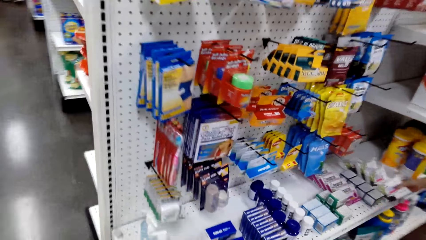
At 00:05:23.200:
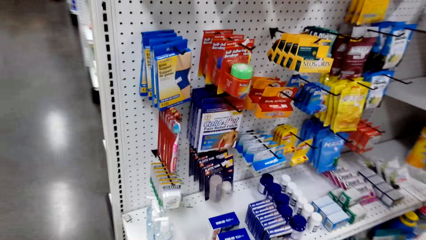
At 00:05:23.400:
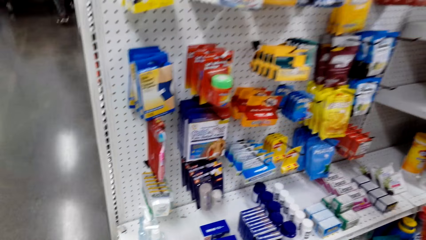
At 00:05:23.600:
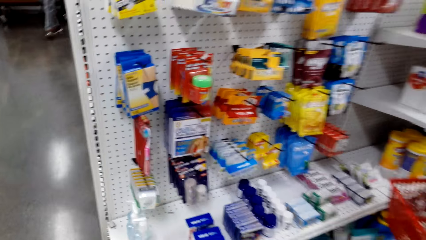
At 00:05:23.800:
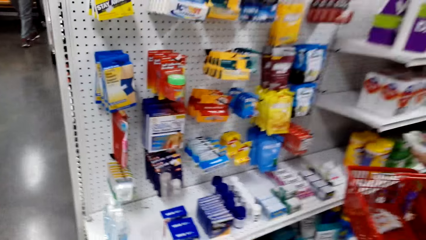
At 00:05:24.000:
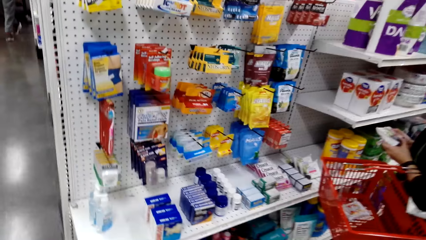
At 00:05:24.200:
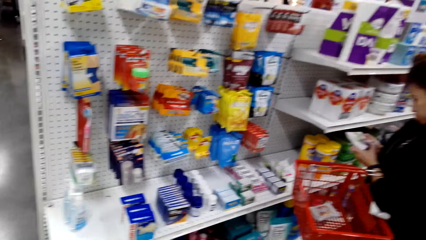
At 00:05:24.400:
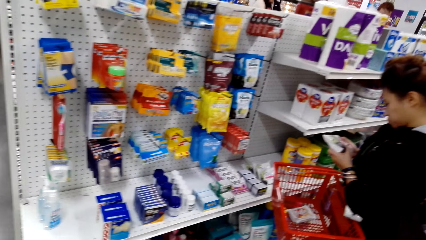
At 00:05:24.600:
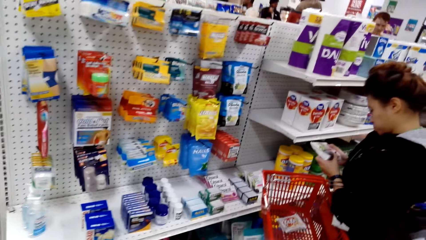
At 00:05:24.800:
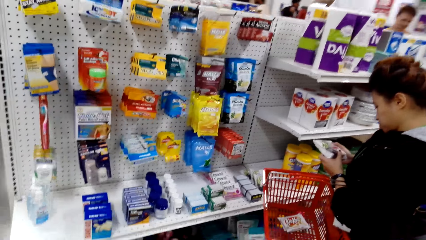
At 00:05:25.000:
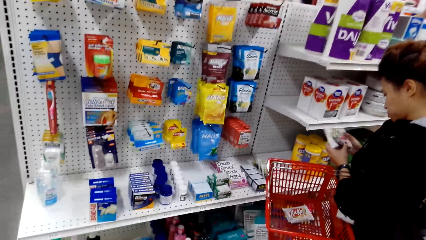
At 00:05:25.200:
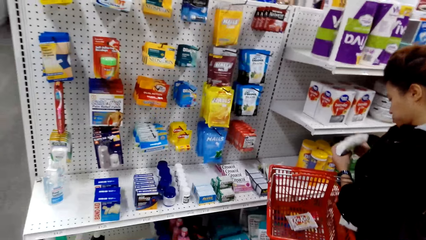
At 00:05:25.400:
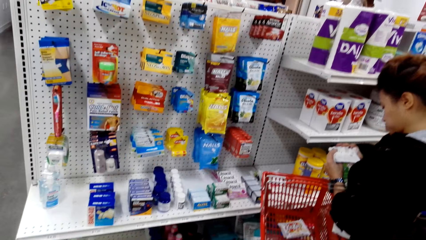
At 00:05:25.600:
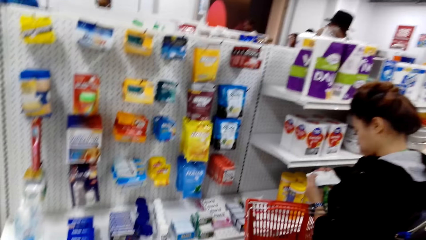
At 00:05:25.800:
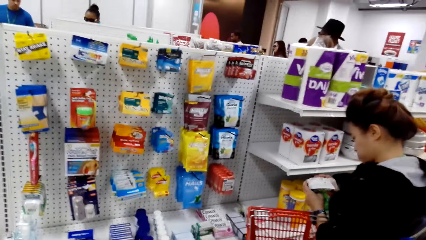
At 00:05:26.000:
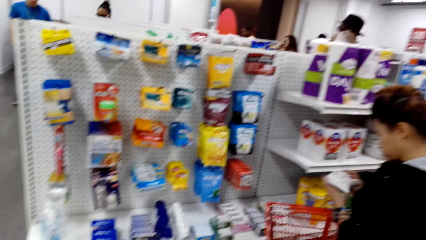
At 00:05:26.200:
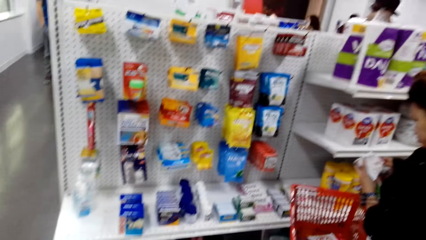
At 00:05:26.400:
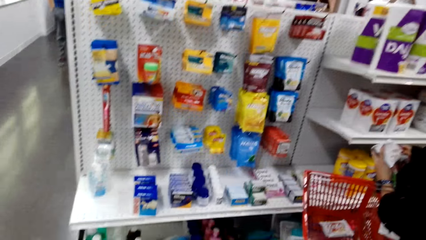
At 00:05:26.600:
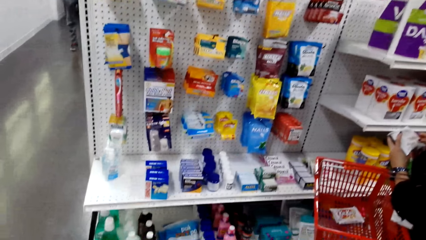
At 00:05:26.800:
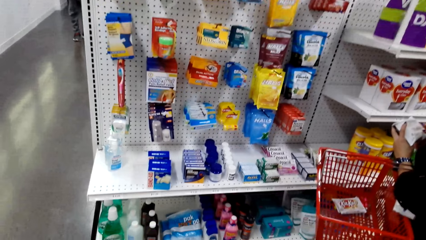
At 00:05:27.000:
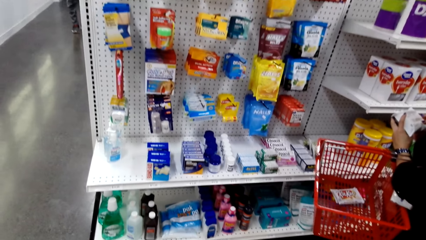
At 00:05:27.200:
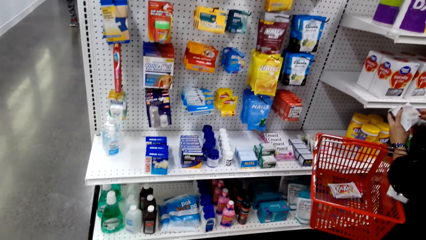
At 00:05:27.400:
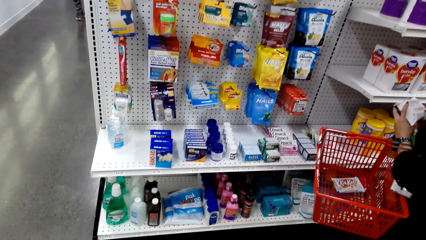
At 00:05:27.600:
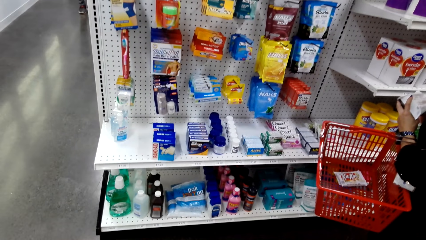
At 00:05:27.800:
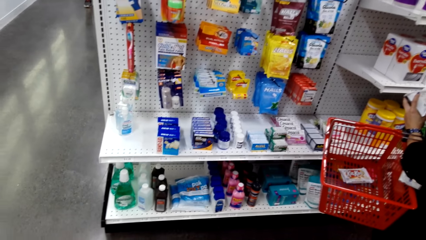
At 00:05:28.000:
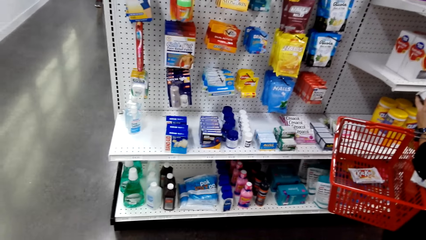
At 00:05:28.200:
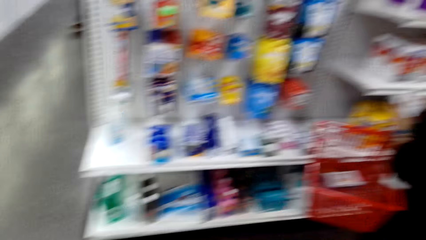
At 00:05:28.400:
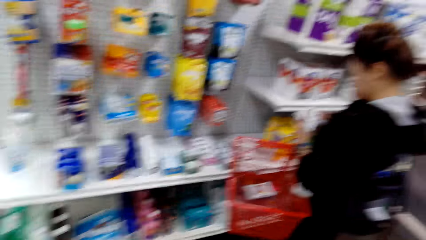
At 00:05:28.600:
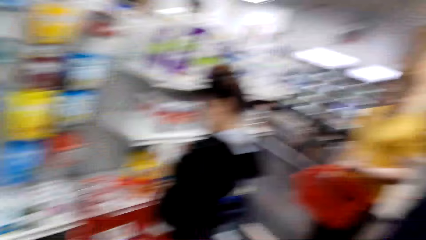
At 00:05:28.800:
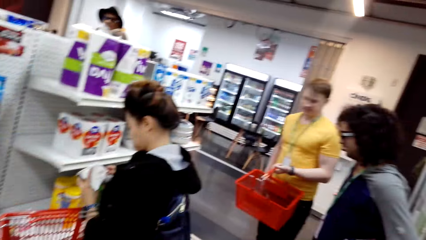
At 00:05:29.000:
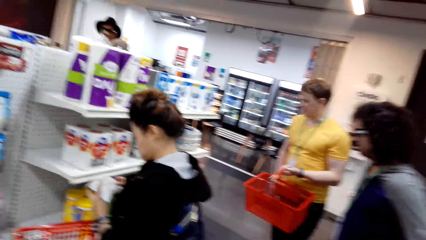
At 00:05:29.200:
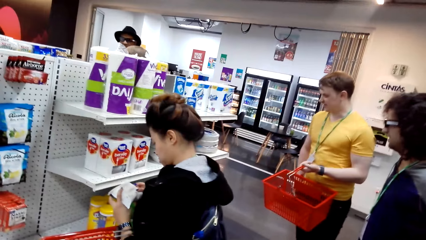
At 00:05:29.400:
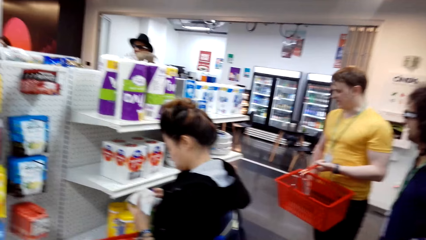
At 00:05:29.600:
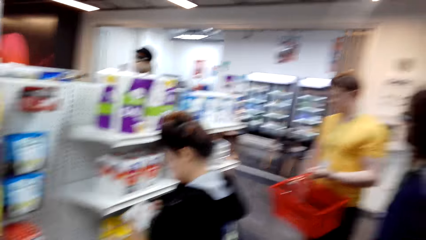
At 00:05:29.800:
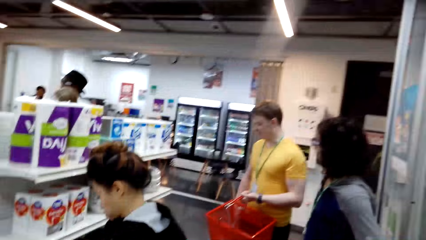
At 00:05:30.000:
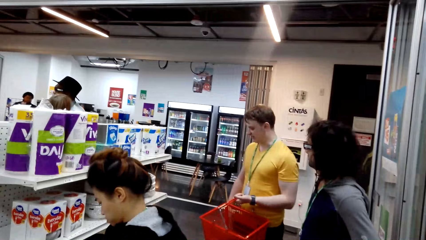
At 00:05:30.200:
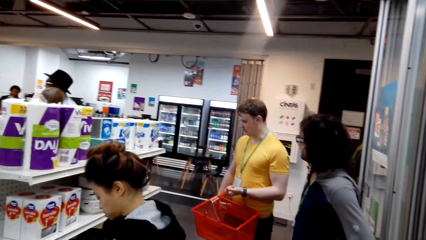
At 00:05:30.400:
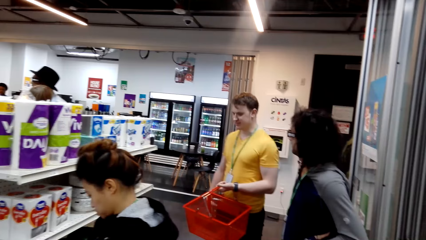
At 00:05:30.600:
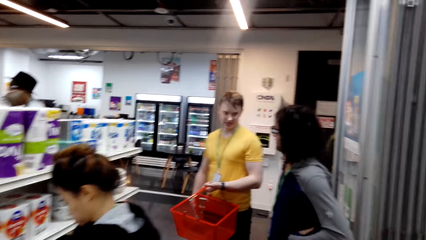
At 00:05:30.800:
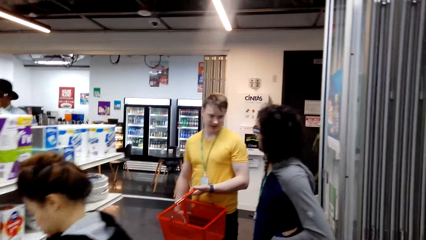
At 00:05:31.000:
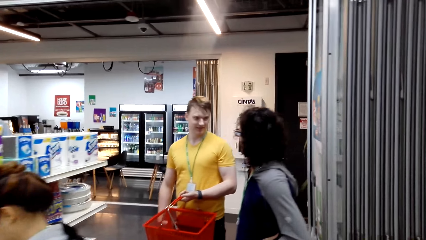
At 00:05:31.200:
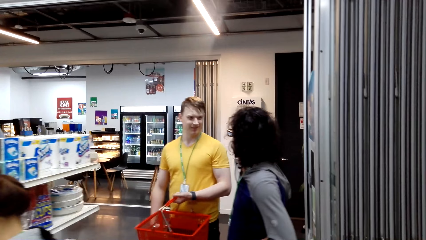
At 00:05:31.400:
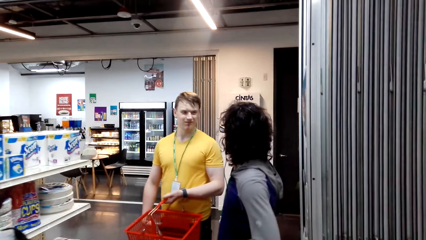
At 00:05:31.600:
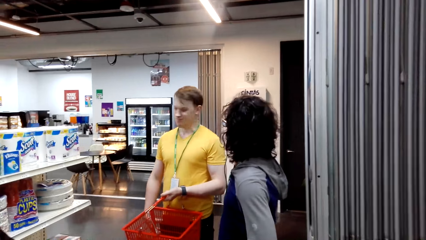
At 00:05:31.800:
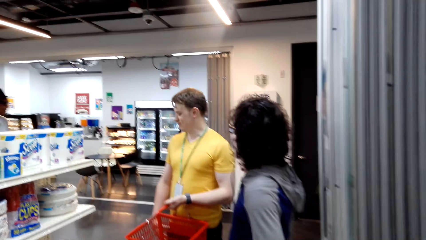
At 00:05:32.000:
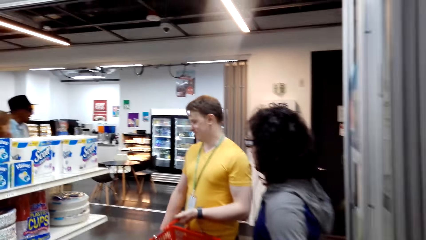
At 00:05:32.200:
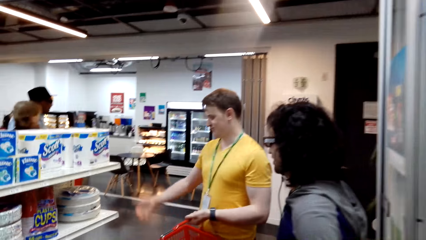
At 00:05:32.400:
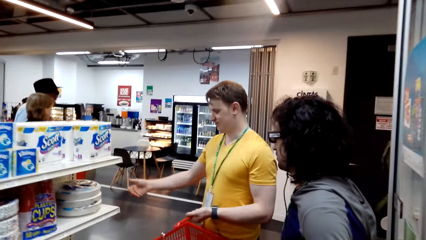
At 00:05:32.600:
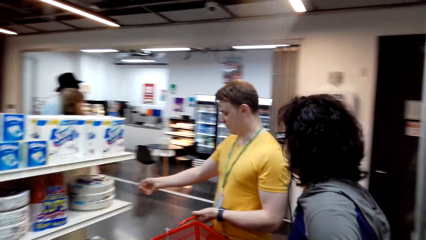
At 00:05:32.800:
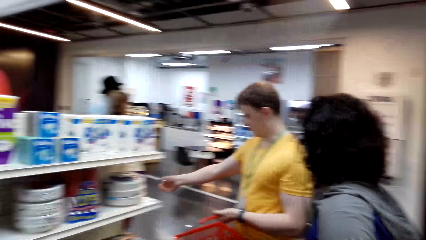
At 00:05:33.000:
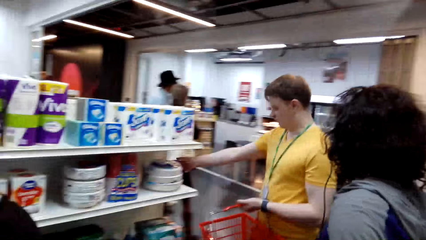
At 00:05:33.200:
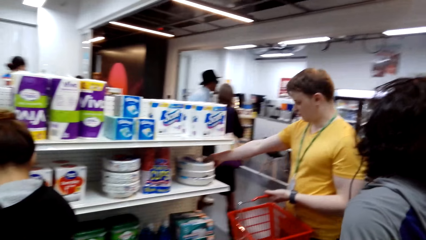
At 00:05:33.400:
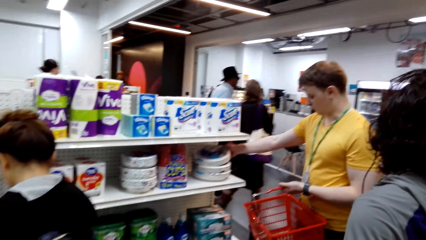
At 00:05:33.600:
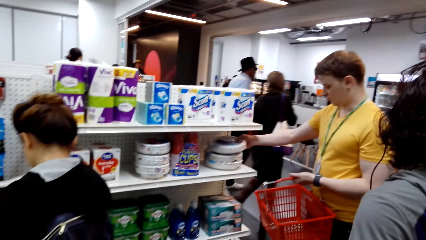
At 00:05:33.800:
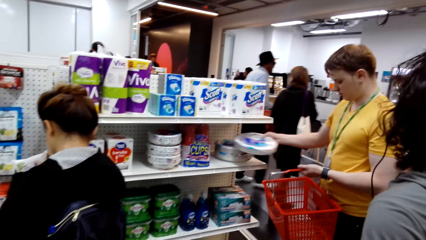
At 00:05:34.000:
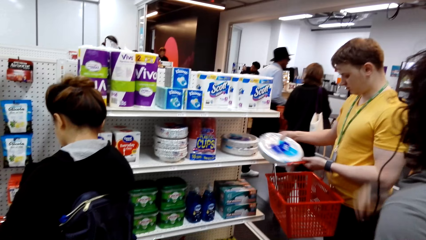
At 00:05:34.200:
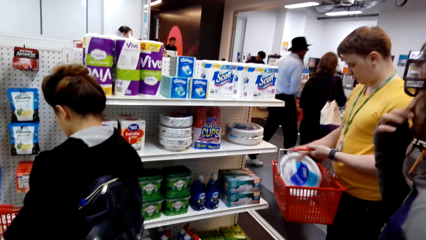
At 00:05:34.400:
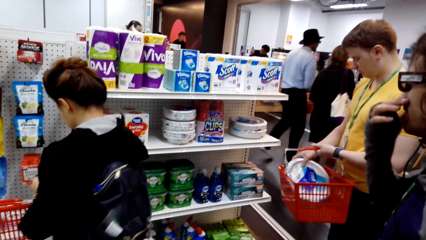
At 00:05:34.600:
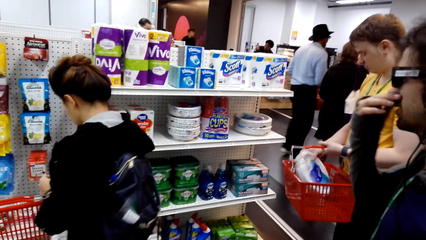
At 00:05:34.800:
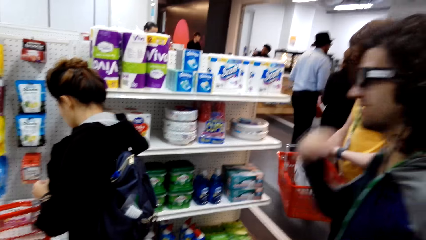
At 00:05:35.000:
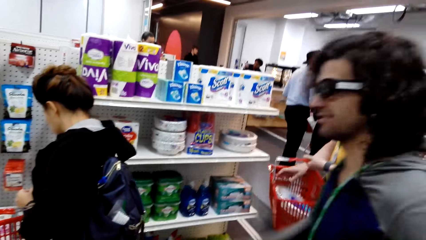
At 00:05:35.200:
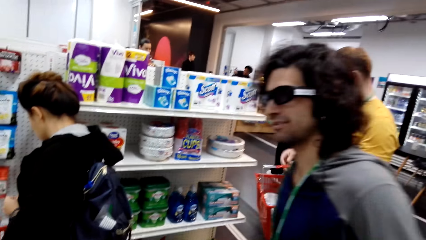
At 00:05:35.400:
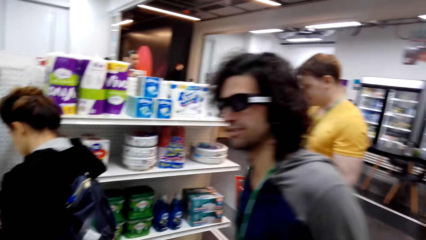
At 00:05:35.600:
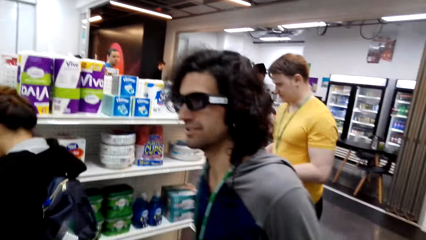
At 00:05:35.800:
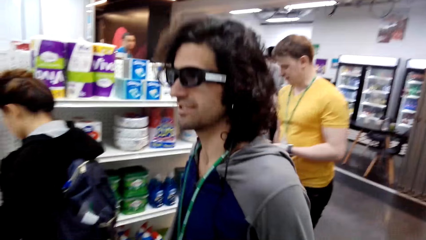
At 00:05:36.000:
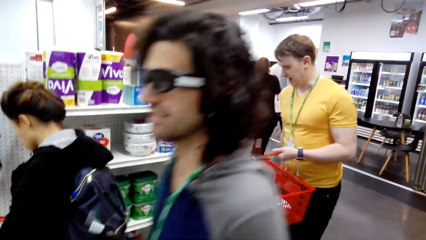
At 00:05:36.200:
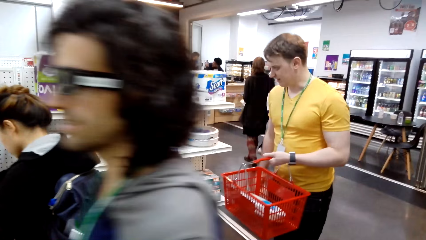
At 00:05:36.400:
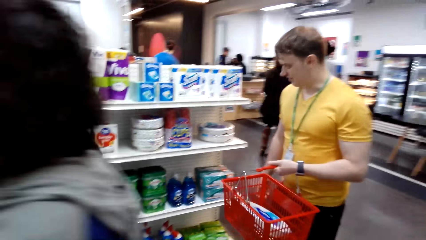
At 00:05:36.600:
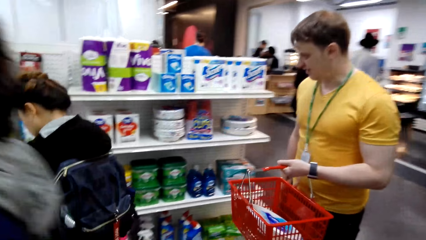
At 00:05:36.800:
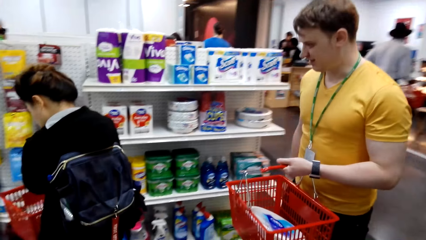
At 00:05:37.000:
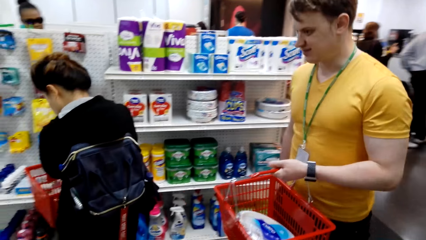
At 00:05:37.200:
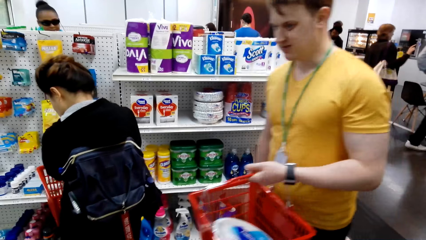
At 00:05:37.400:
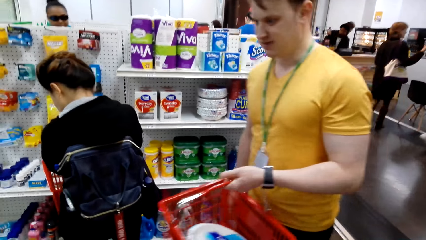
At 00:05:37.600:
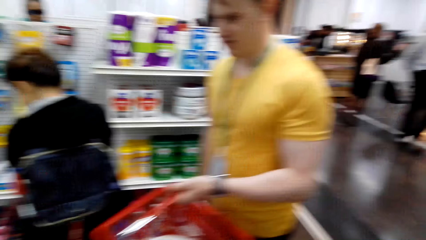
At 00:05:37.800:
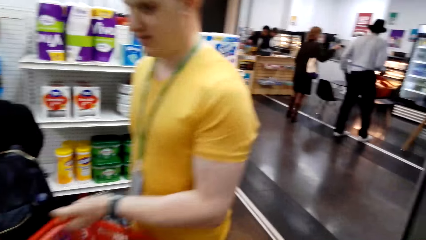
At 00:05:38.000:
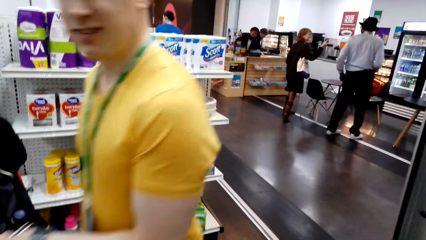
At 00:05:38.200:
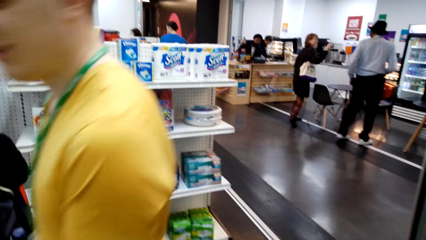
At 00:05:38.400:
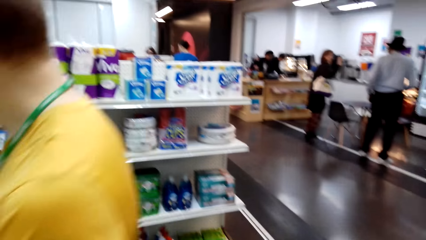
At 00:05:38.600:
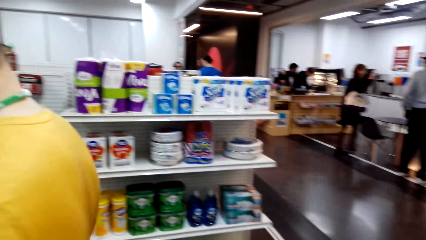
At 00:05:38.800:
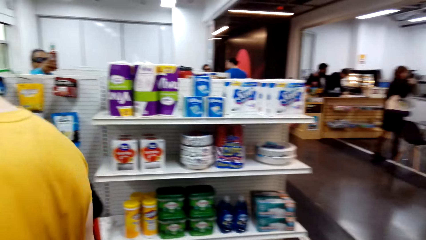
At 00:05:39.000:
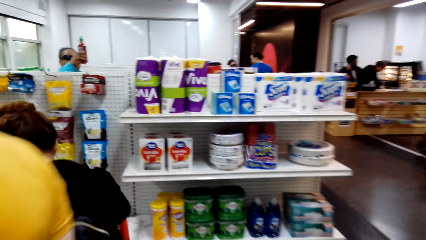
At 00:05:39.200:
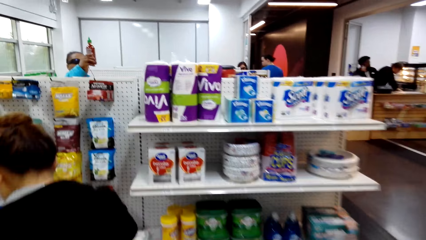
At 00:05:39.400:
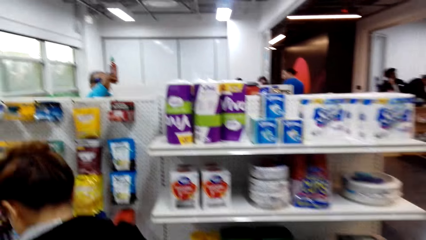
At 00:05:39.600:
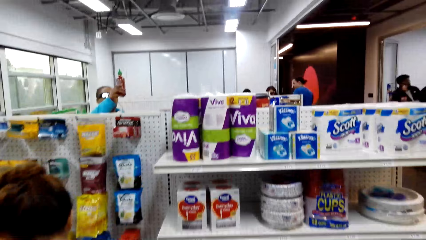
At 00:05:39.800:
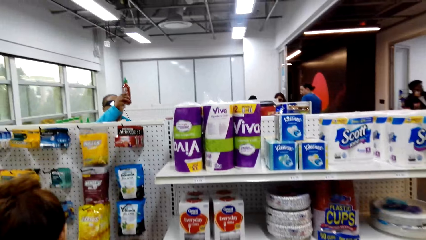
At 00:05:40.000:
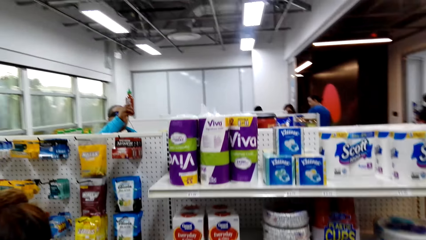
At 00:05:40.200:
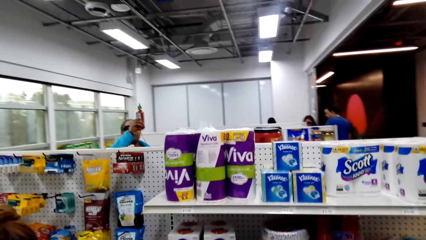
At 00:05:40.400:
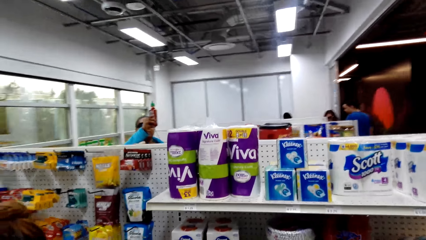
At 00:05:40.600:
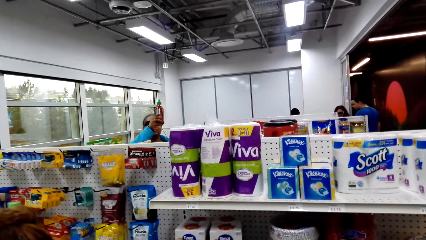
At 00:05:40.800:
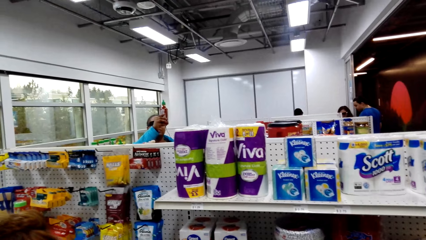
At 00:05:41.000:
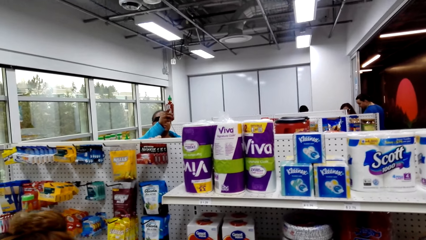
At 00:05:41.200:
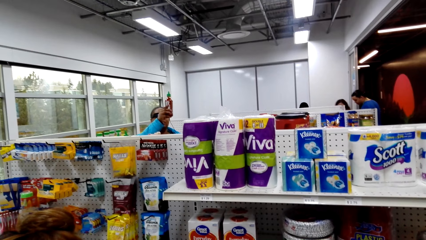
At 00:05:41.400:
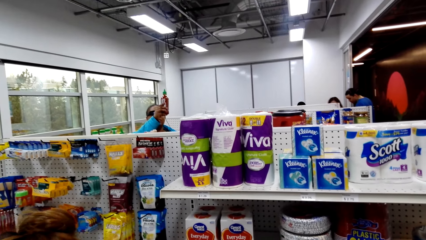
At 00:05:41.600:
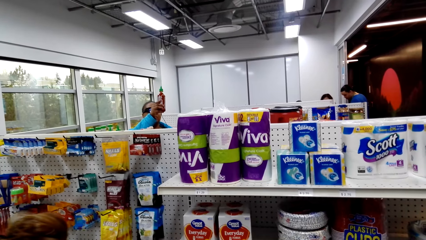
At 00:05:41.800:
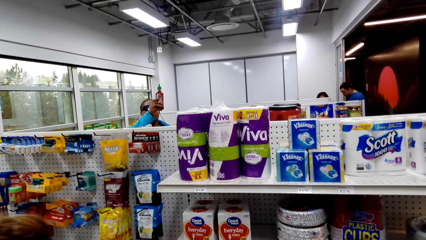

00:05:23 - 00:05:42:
The camera wearer walks around. A woman looks at the box. A man holds a trolley basket in his hand. The man converses. The man looks at the tissue. The man puts the dish in the basket. Another man walks a few steps. A person puts something in the basket. The other man walks away.
